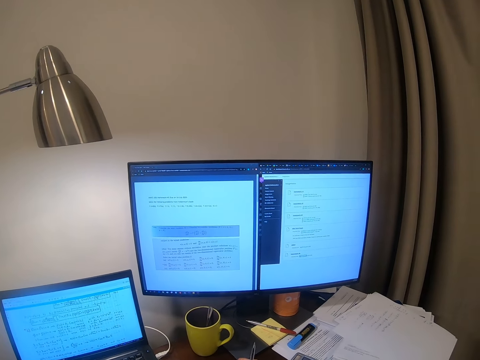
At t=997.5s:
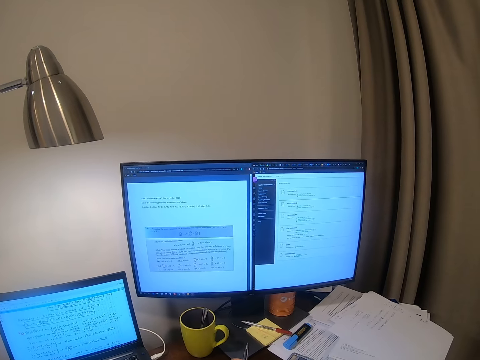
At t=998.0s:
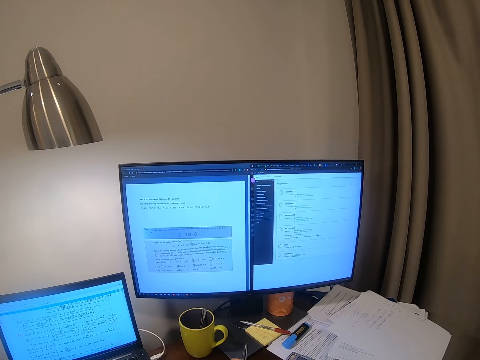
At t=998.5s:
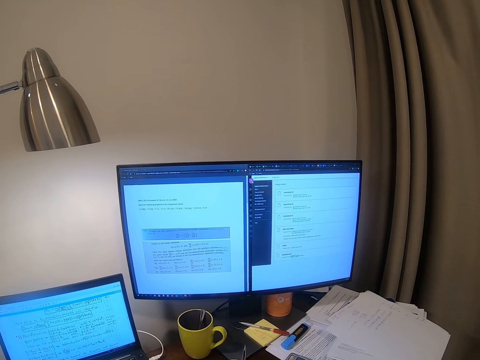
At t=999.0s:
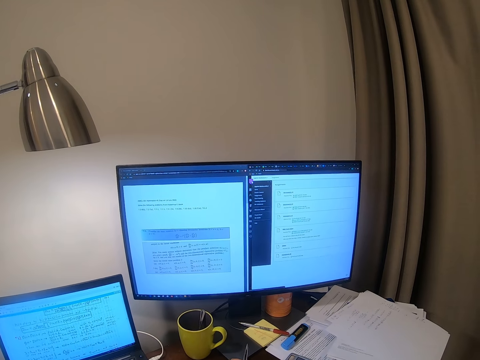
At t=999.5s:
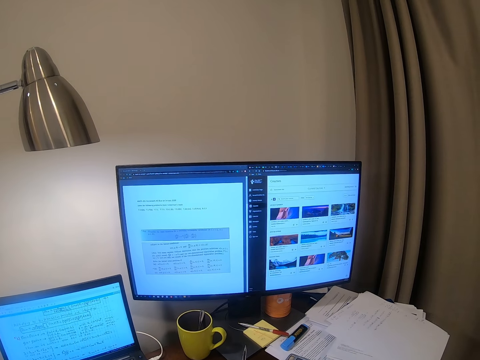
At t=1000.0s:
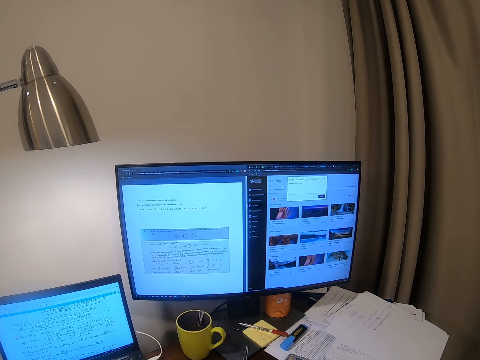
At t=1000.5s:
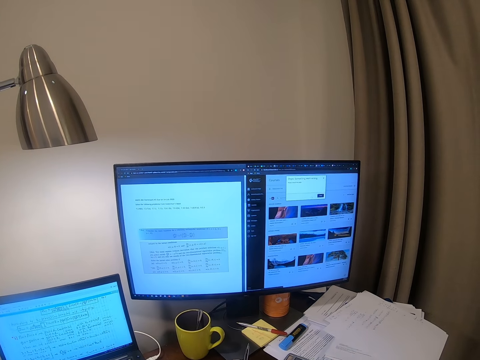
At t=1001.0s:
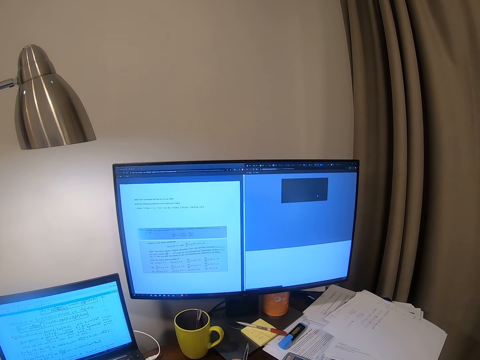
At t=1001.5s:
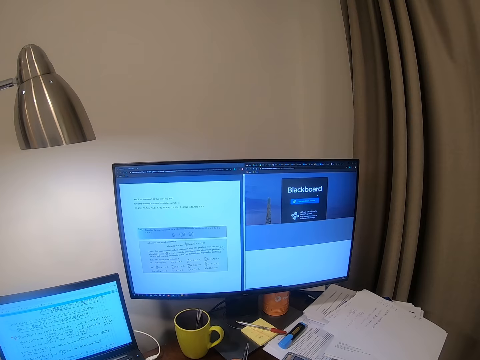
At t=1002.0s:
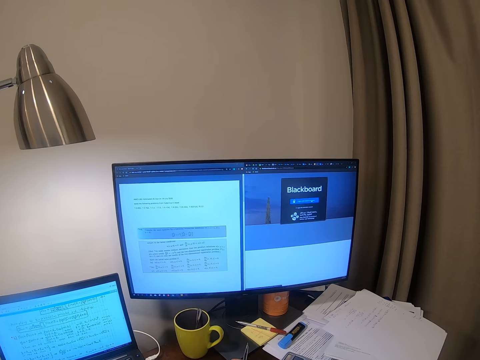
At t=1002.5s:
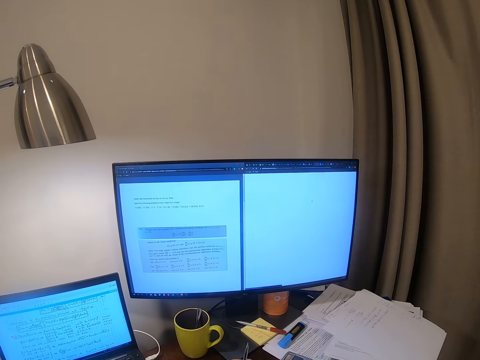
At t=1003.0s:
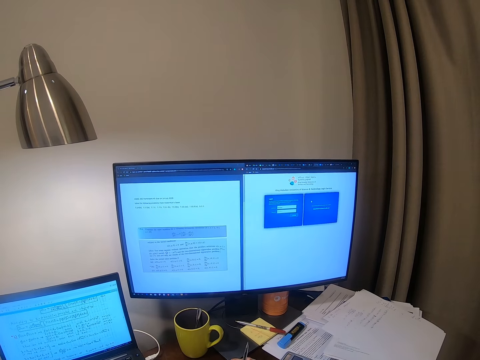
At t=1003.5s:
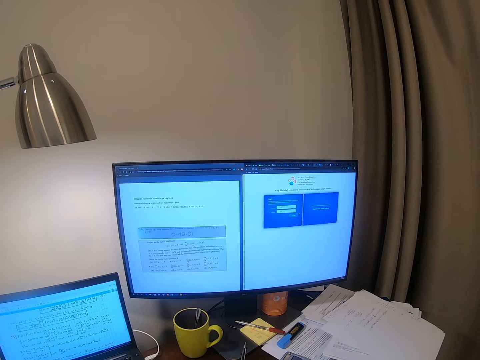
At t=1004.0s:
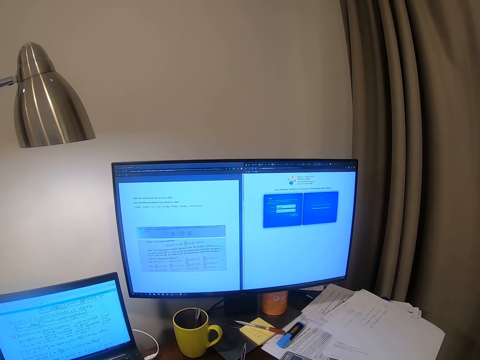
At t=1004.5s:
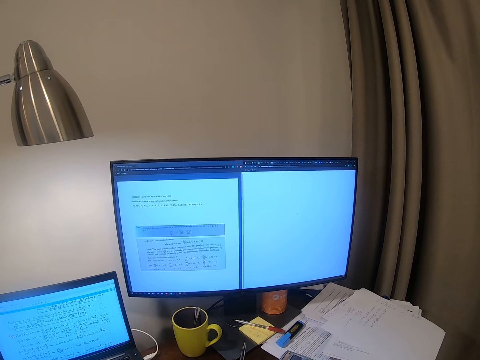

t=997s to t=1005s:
The camera wearer clicks the mouse, searching on the monitor screen. They operate the computer.

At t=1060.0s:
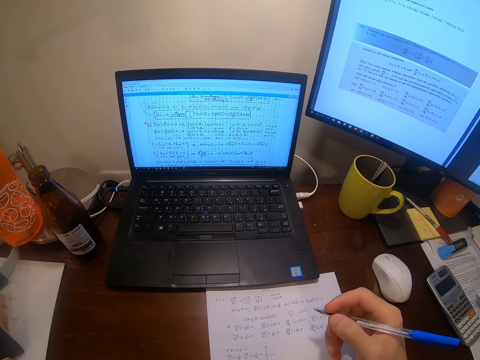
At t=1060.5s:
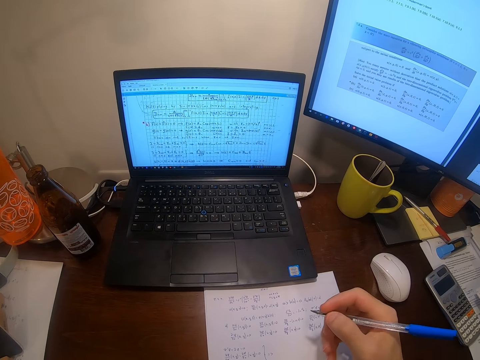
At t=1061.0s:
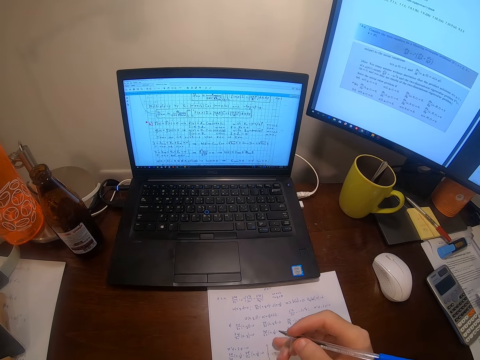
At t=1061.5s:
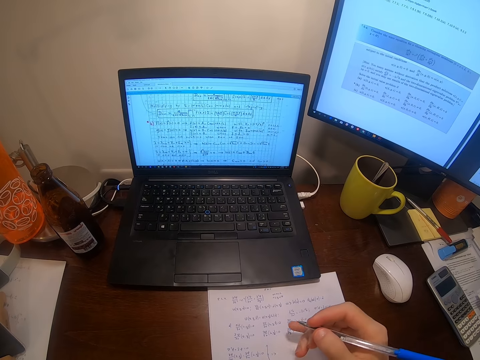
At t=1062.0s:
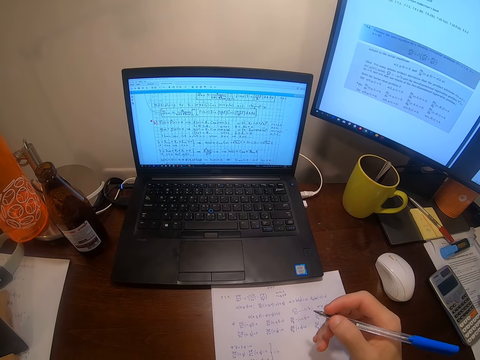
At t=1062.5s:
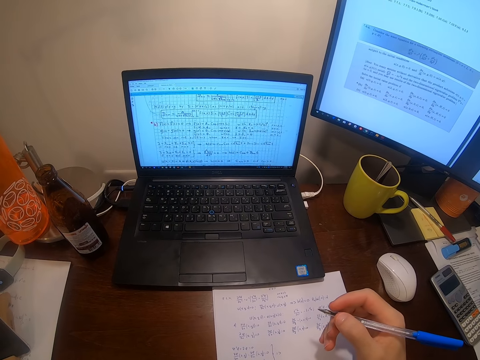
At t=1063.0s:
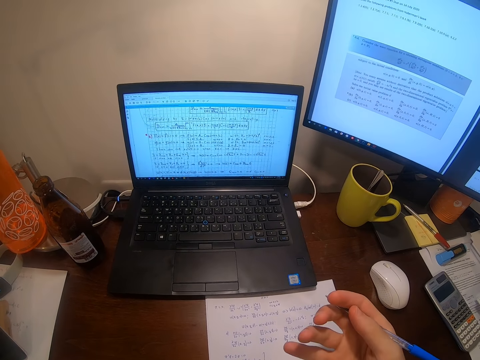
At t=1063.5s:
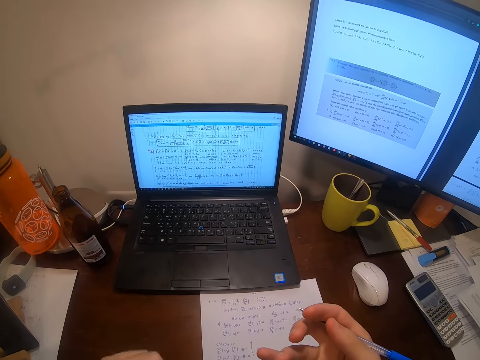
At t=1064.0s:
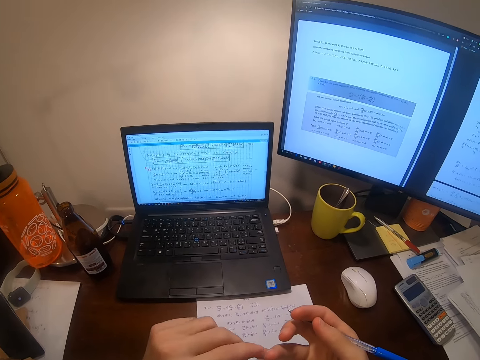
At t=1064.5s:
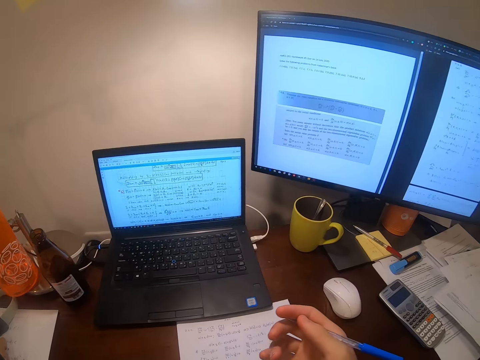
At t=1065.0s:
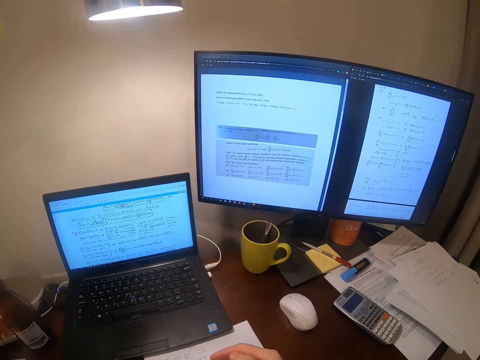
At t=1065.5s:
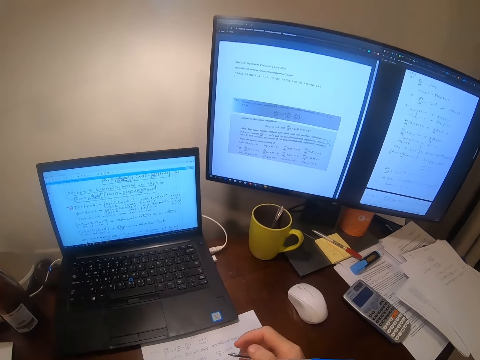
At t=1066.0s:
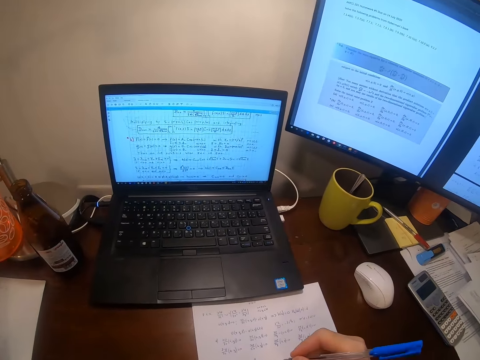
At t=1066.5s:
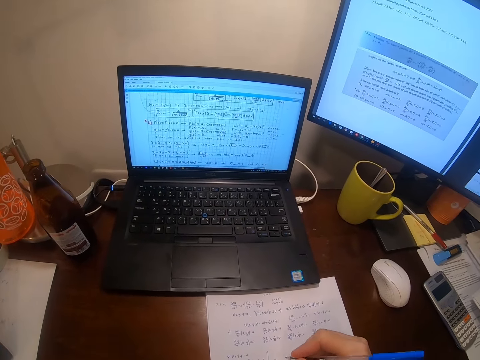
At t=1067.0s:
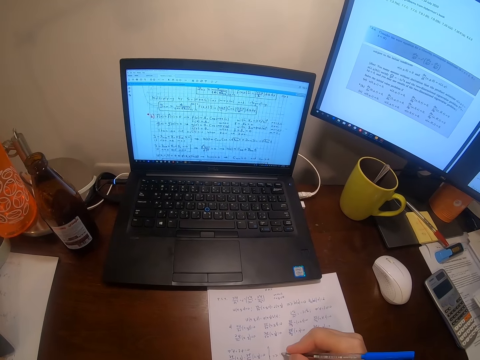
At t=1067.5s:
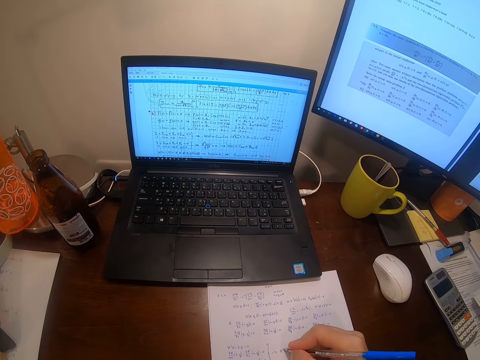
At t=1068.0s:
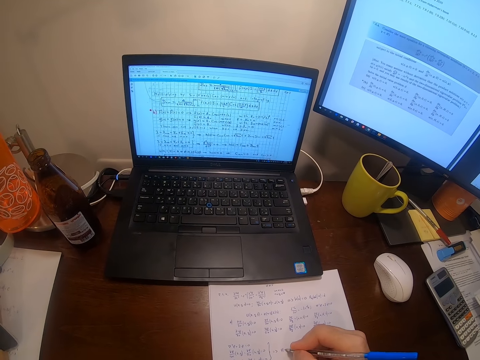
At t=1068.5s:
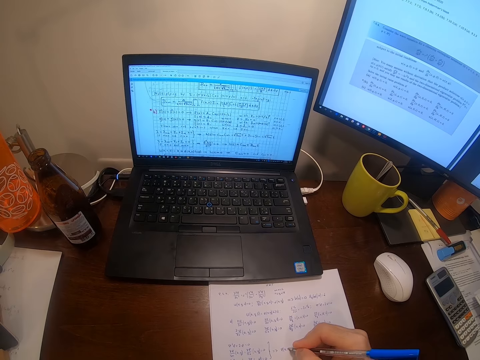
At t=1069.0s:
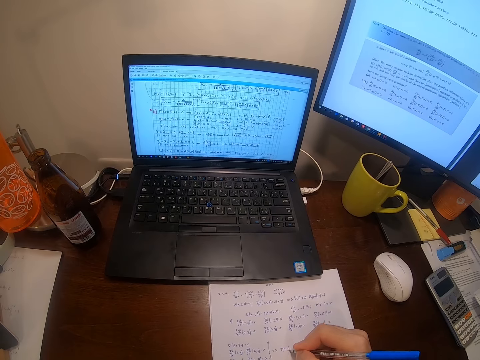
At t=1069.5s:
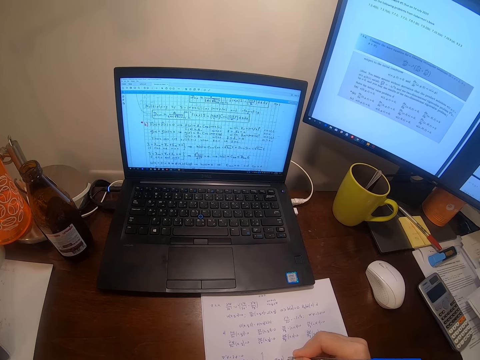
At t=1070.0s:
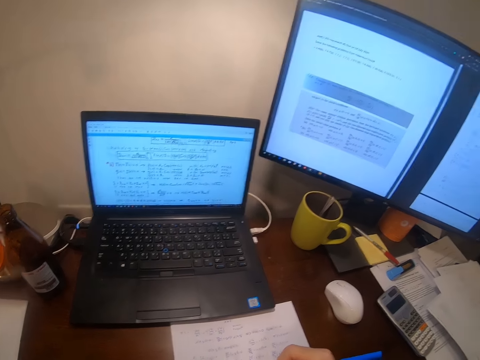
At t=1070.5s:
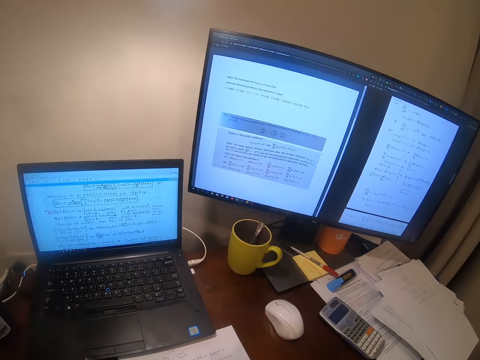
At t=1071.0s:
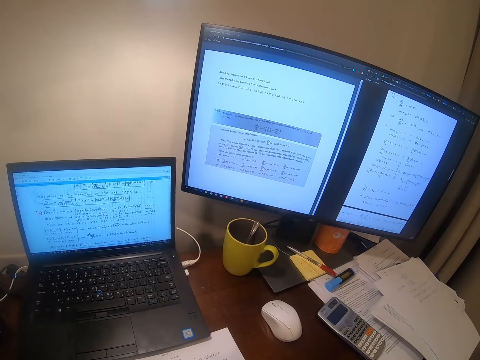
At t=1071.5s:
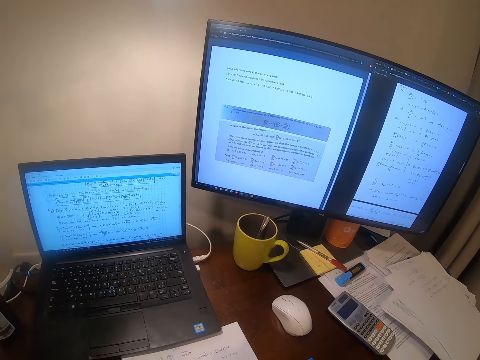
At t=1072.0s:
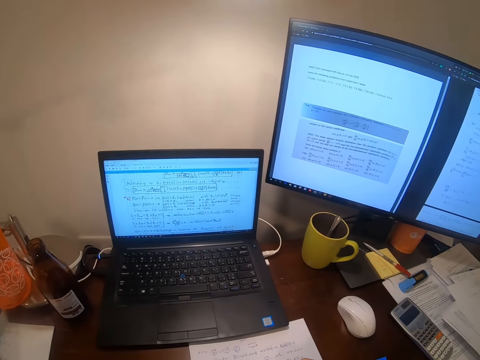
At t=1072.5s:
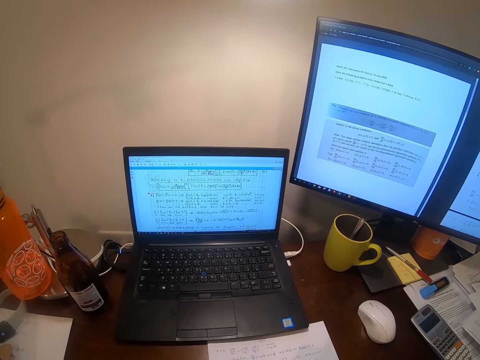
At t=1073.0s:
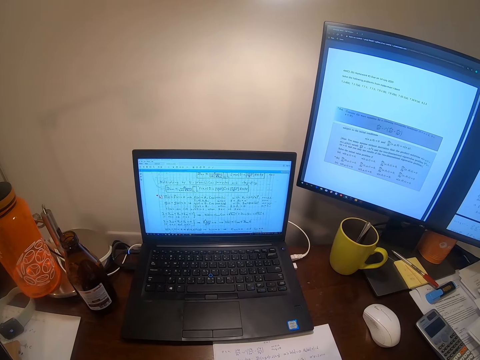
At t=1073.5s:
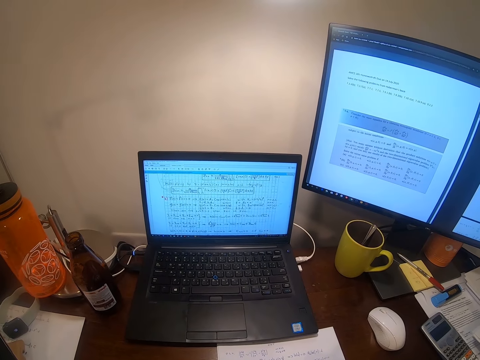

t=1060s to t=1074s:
The camera wearer moves his hands. He writes on a paper, reading from his laptop. He looks around.

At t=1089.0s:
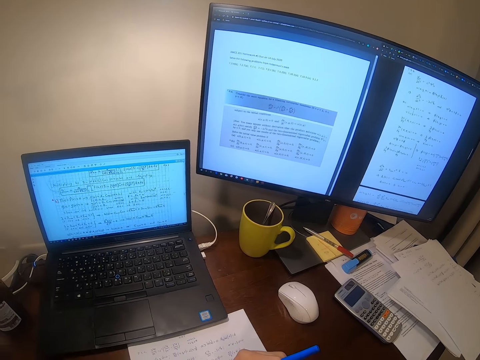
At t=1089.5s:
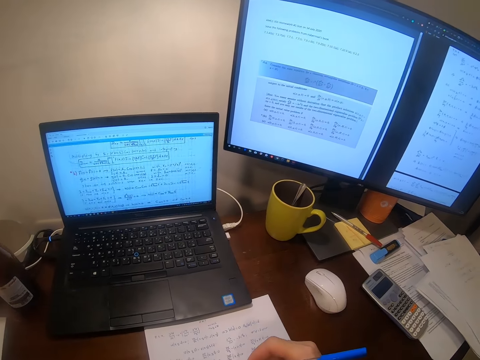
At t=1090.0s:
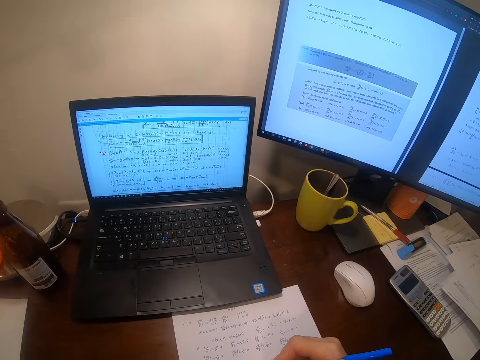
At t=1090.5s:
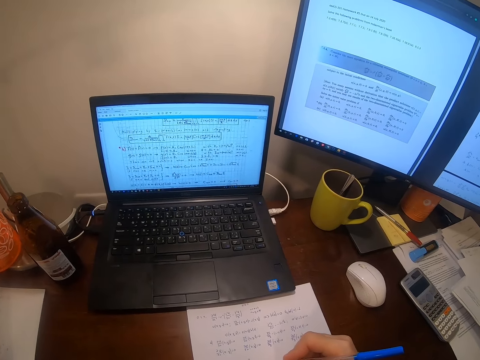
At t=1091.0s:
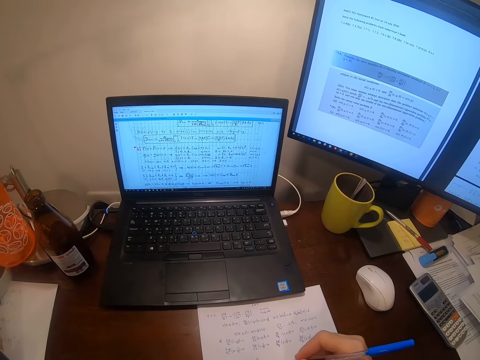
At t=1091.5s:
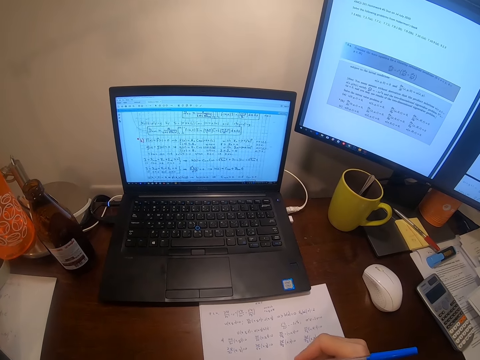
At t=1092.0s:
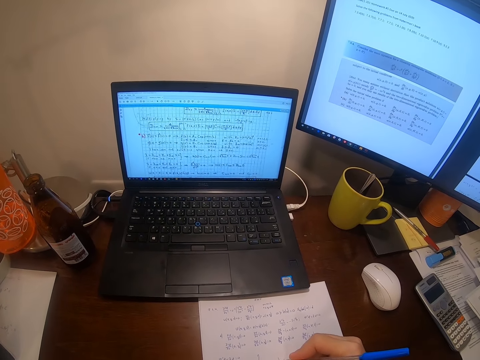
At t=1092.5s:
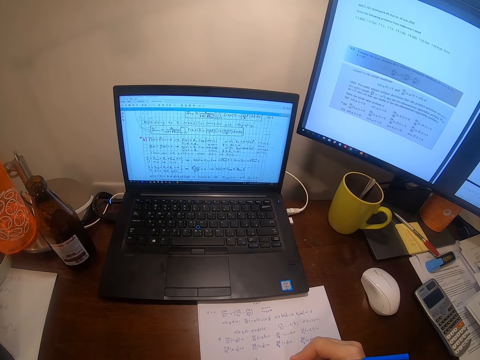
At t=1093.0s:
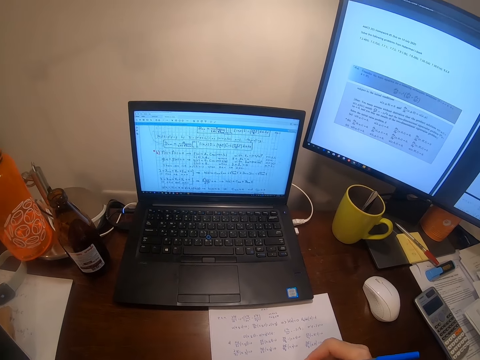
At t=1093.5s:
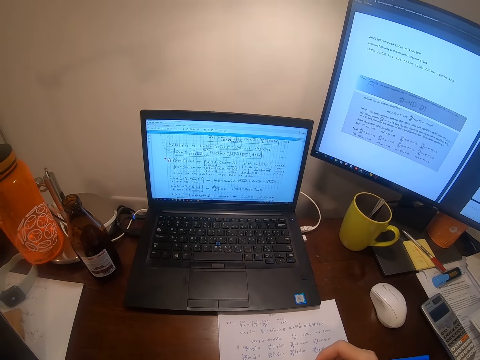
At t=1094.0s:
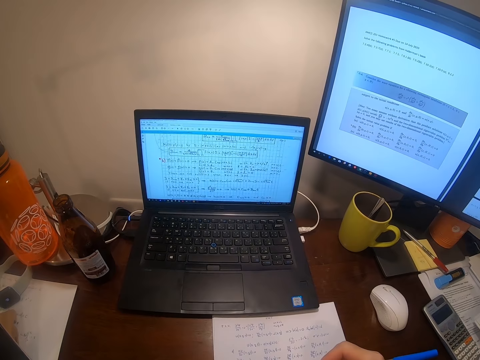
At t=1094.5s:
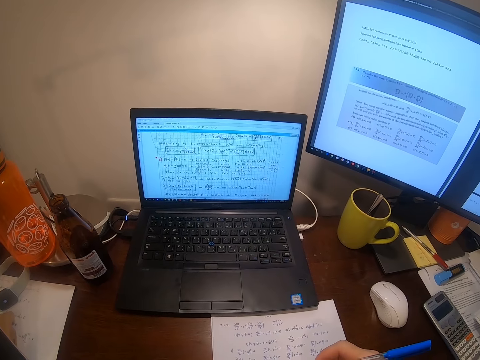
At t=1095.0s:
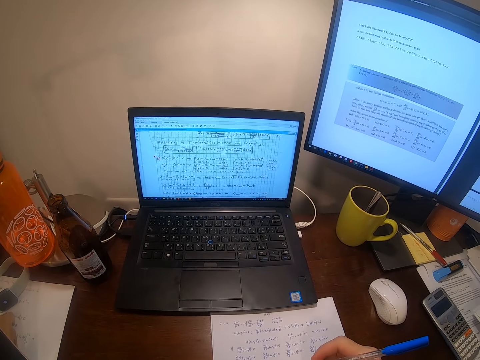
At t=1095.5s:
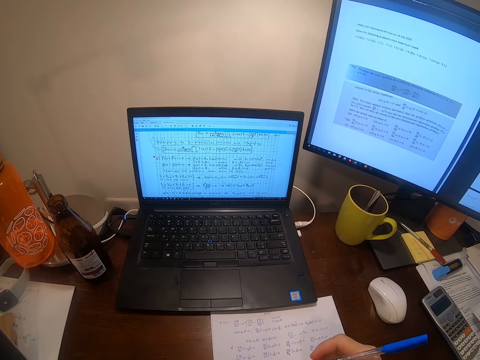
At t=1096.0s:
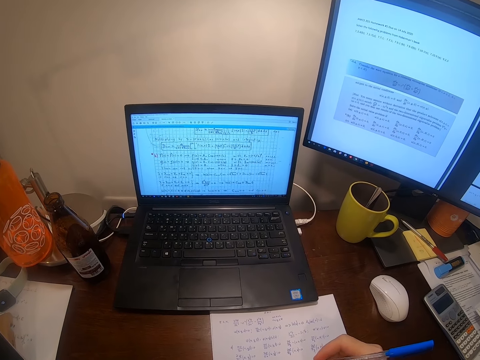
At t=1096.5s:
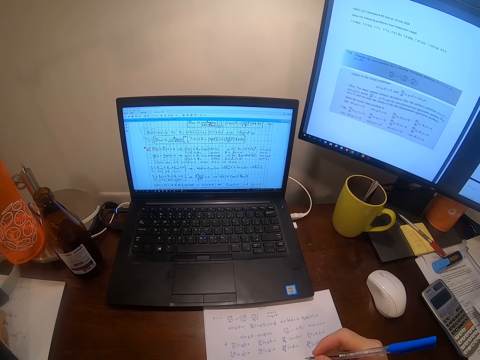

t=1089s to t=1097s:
The camera wearer writes on a paper.
